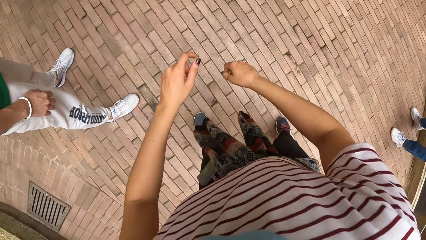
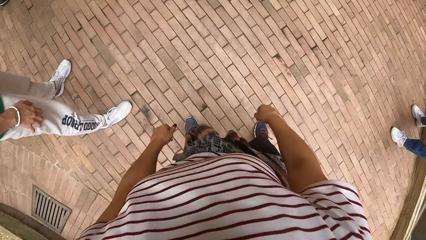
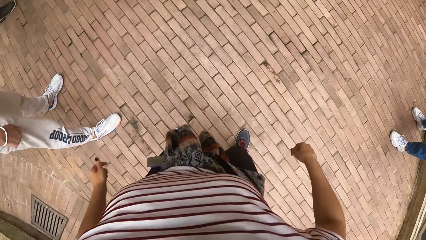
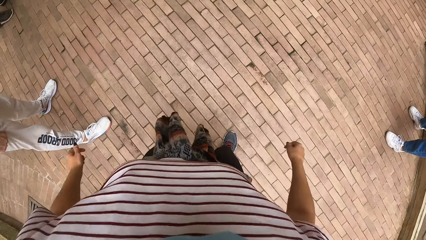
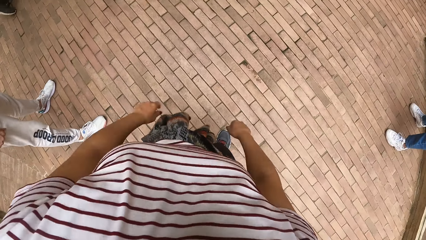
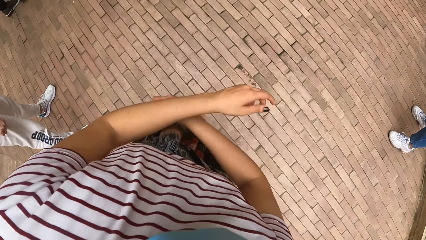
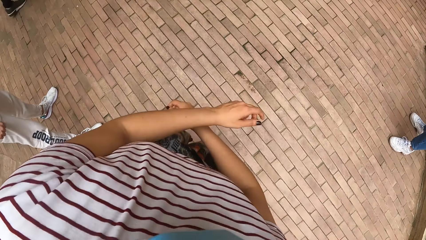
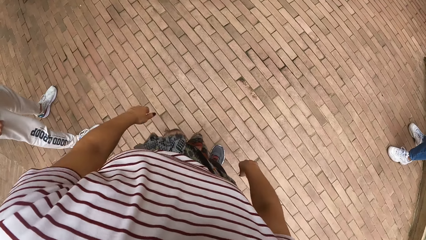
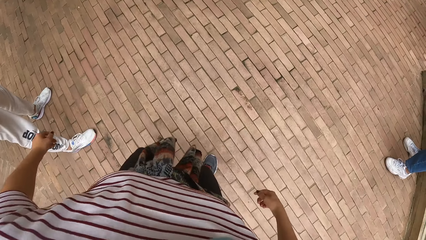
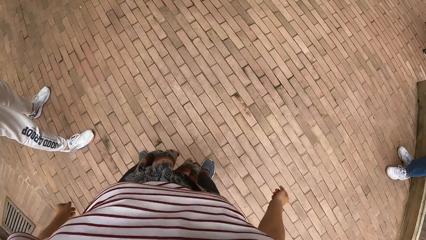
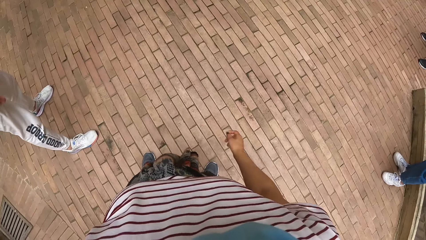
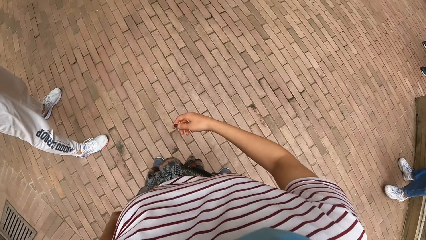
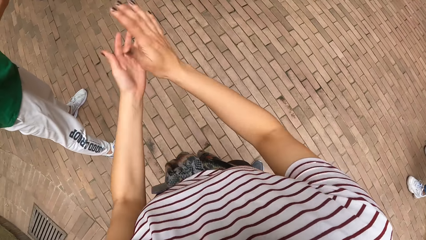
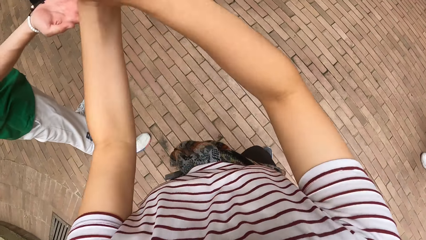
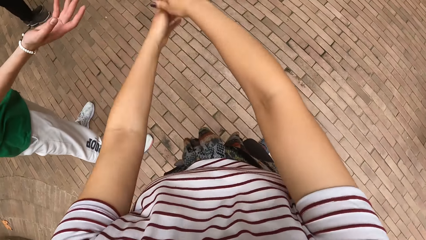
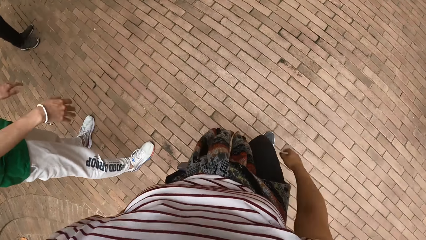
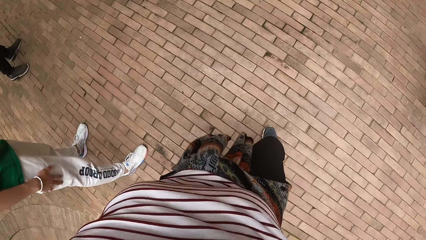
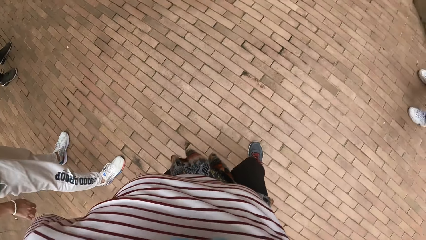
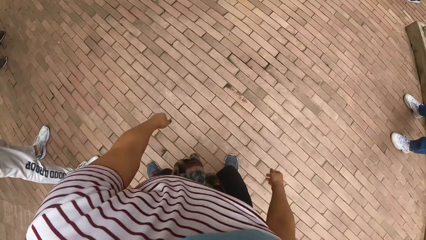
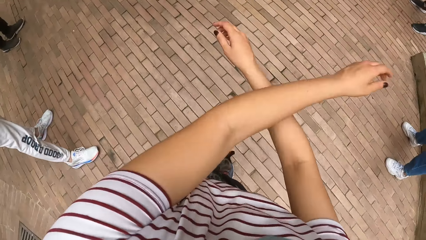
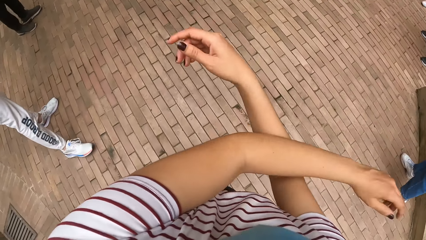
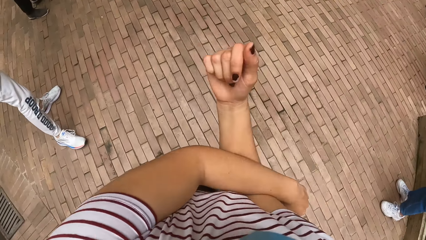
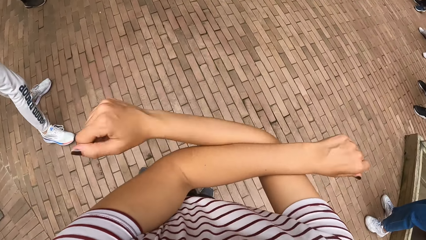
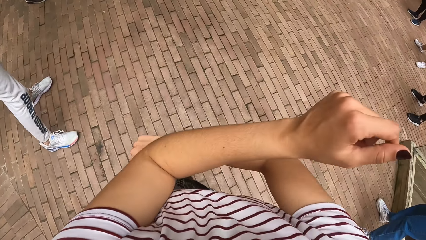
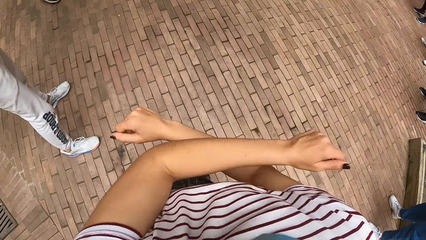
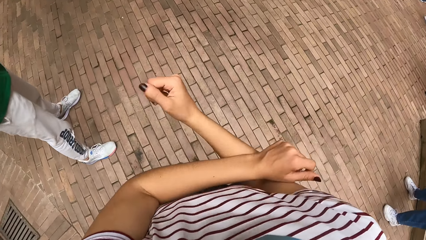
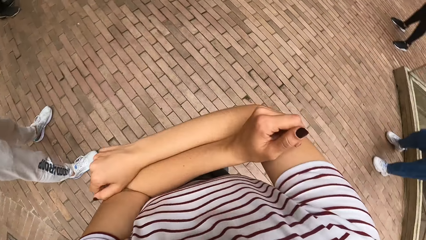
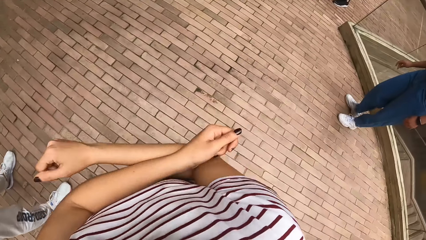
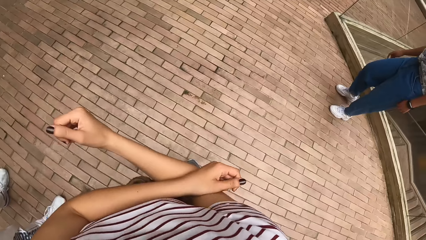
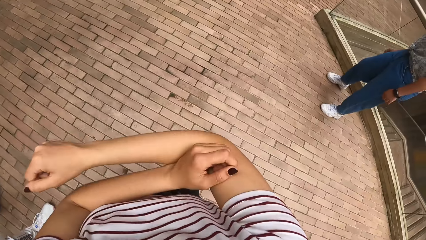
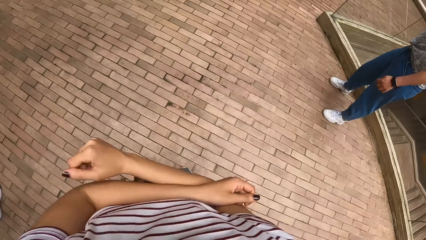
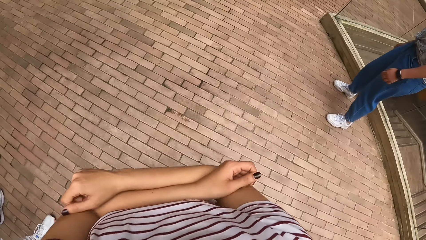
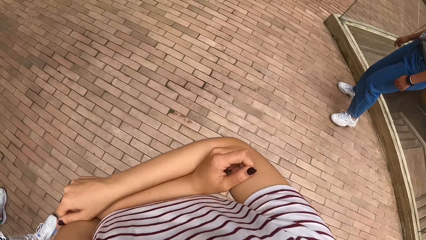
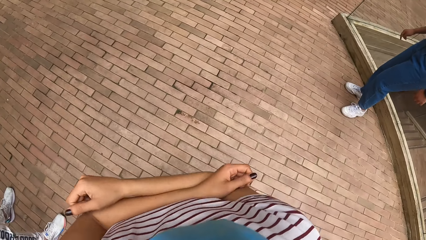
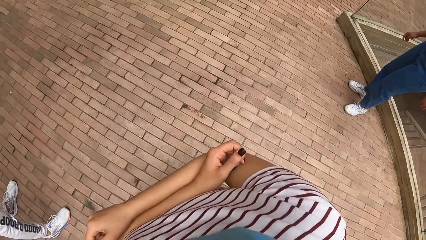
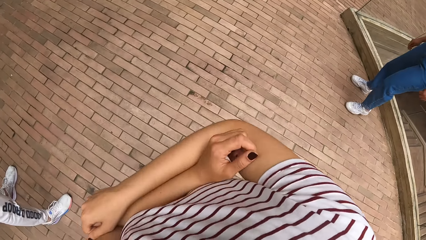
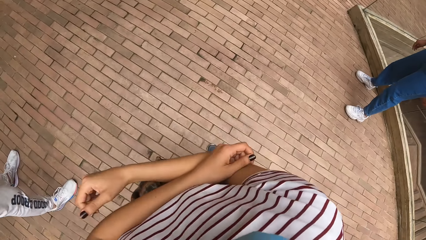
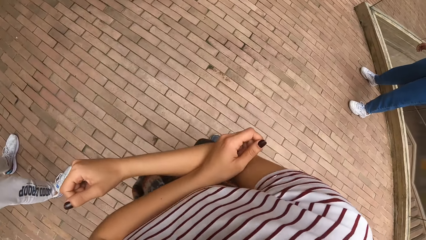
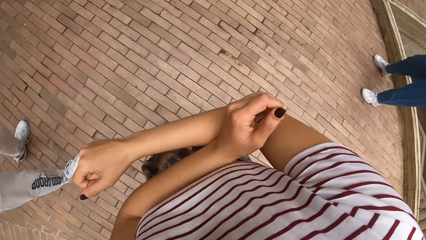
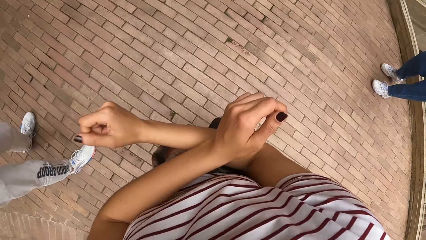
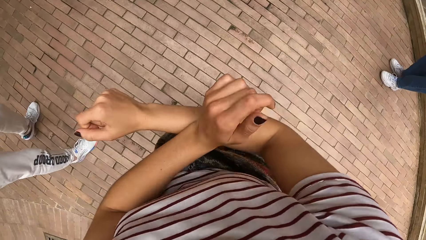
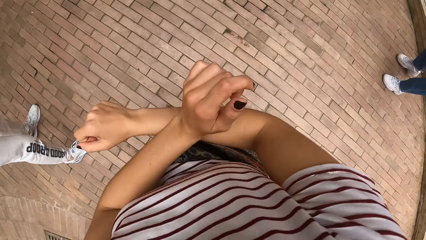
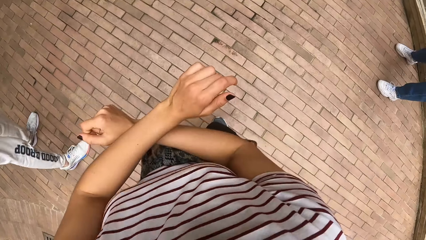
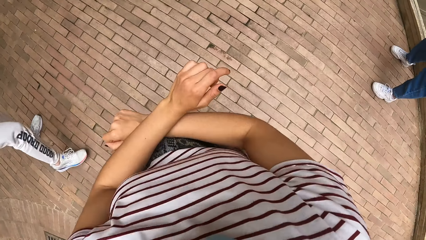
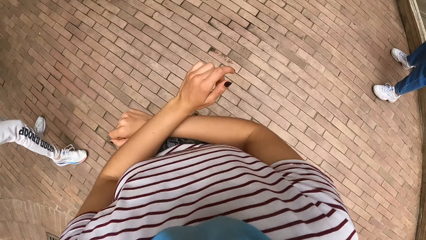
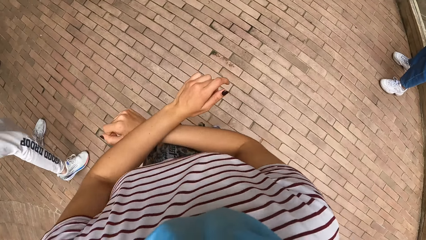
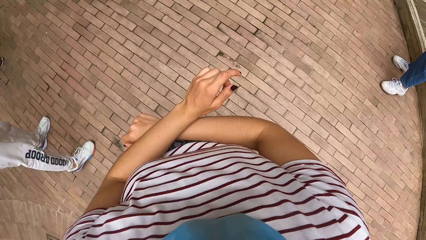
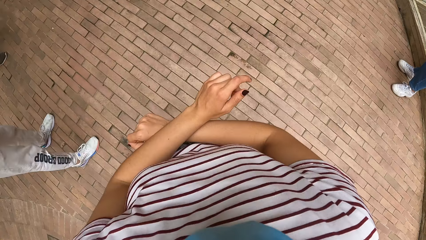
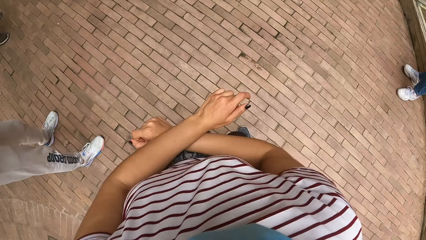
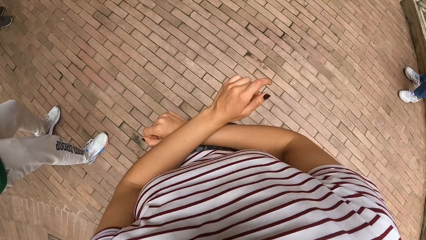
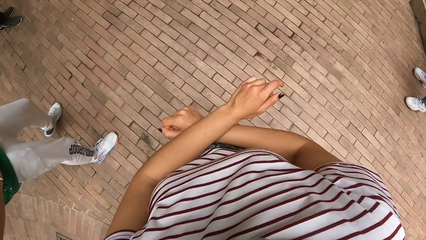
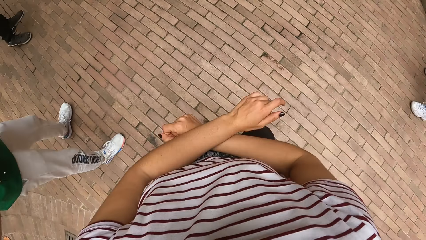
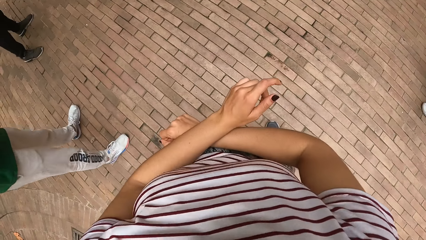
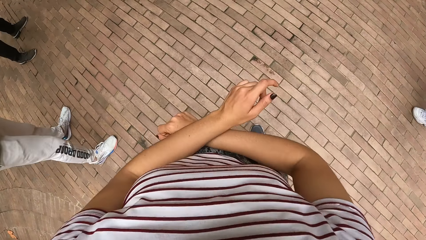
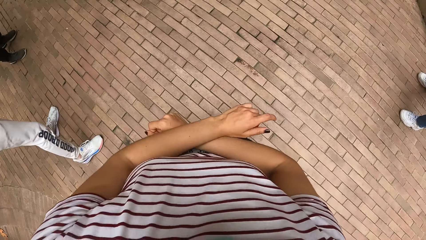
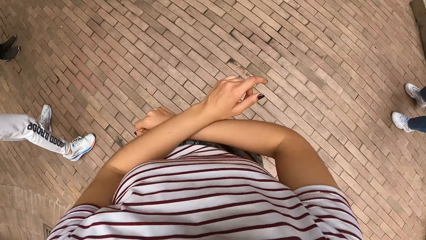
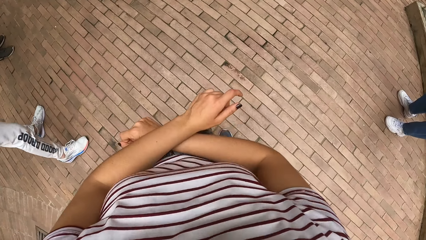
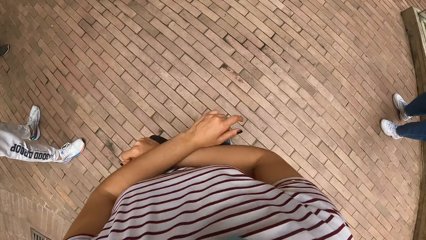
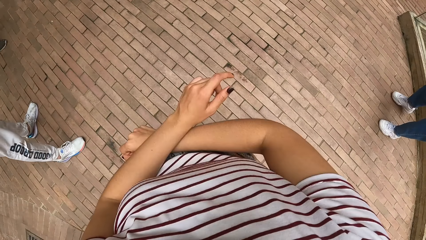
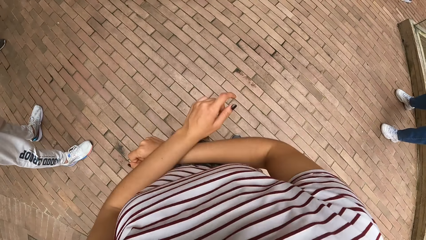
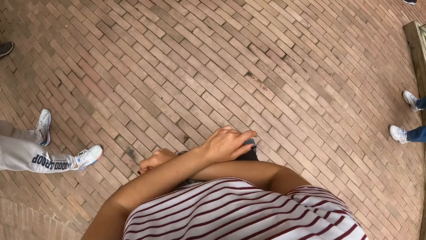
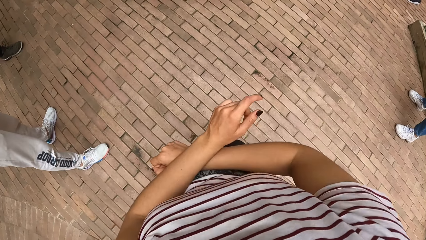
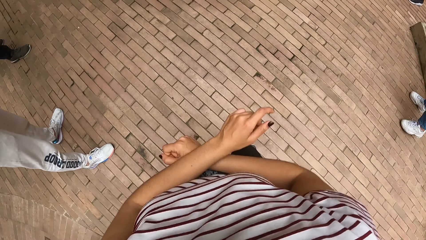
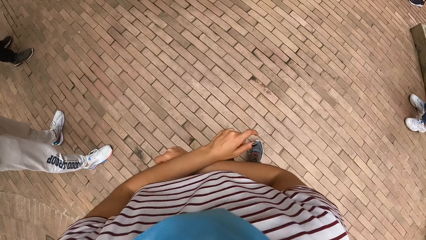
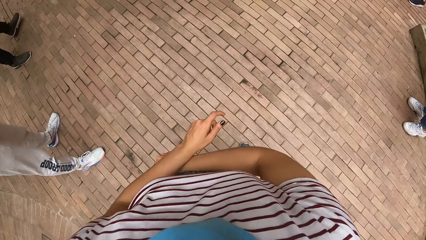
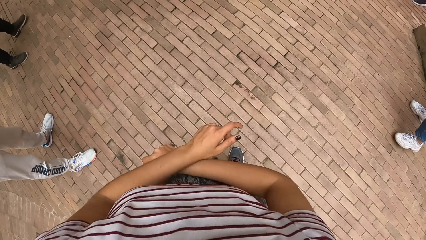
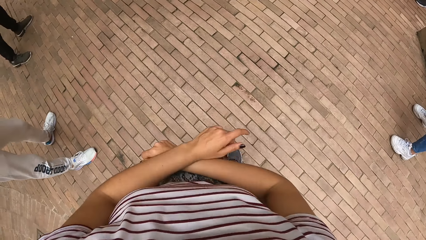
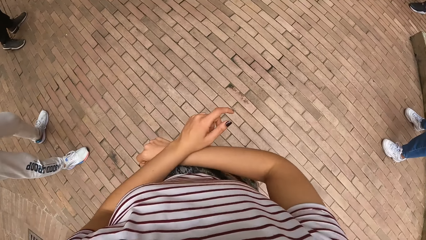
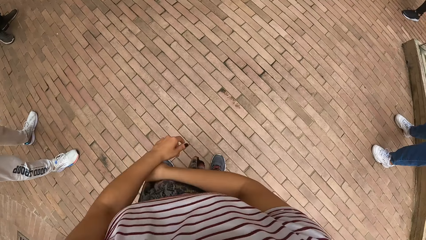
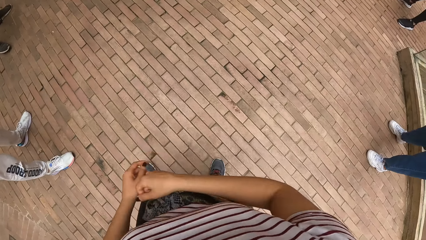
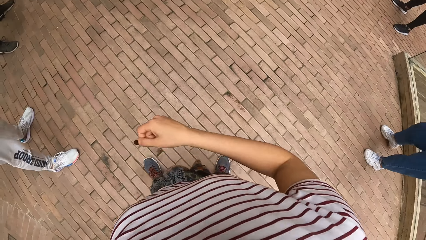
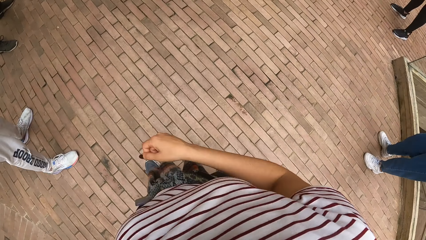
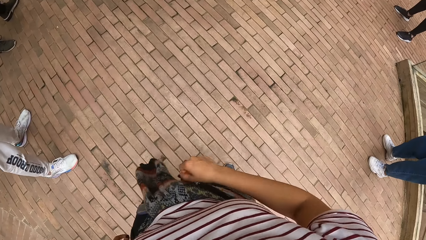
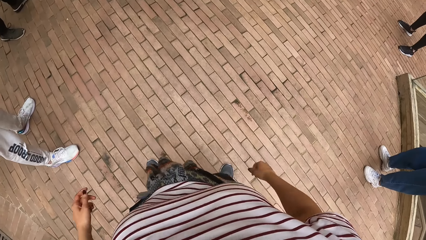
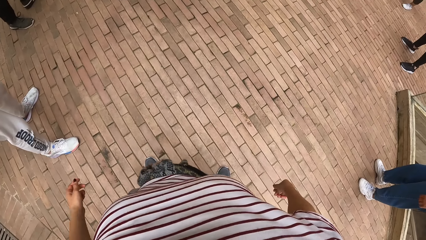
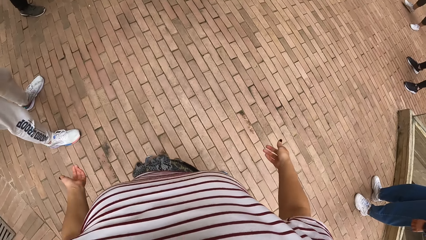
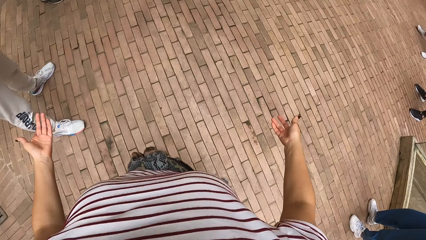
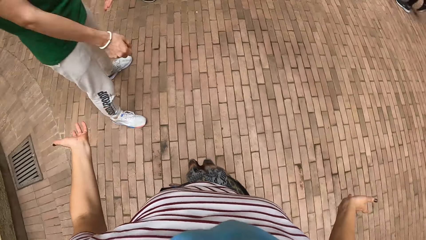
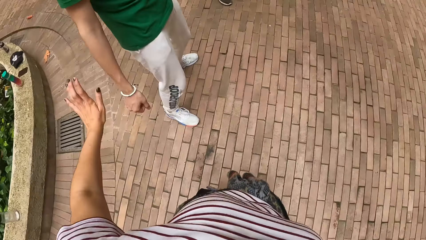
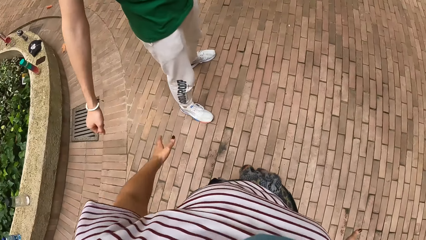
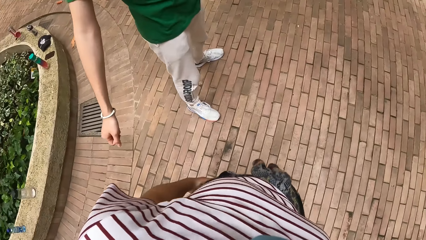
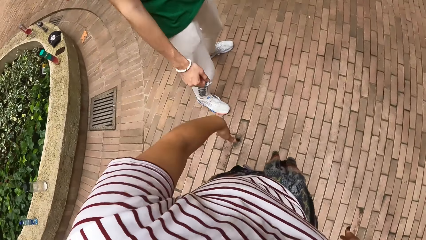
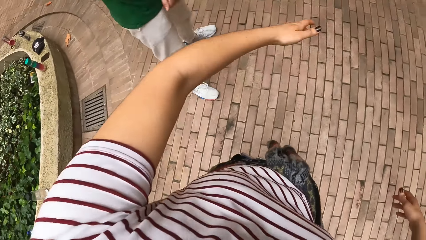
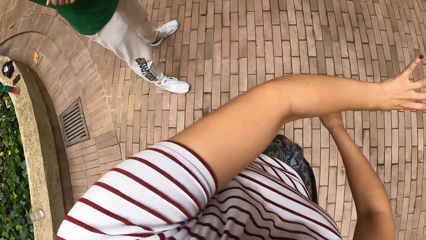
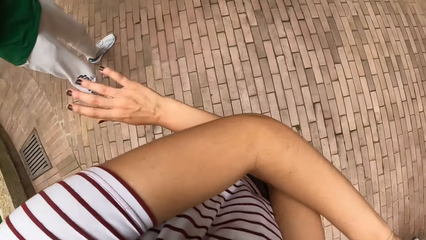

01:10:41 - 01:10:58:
A man touches the camera wearer's hands with his right hand. The camera wearer claps her hands. The man stretches his hand out. The camera wearer moves her hands. A woman moves around the pavement. The camera wearer moves her hands. She converses with the man.
